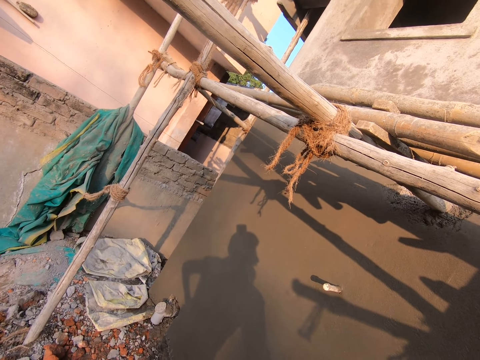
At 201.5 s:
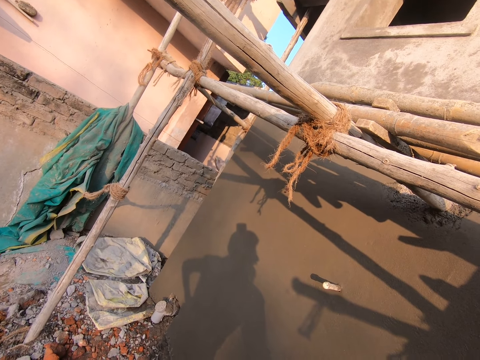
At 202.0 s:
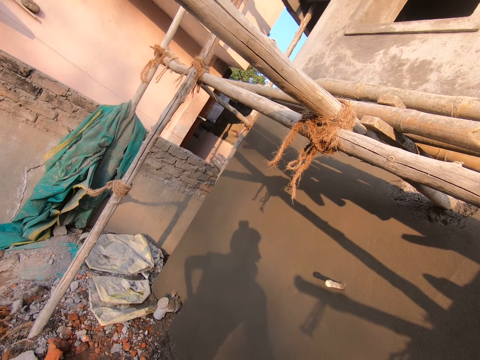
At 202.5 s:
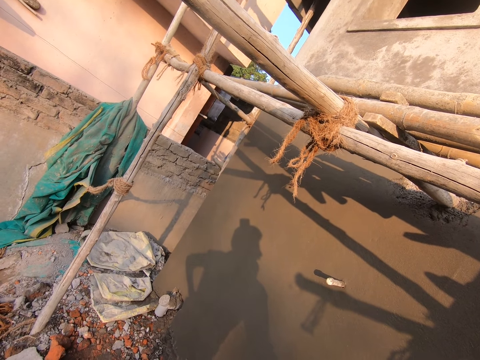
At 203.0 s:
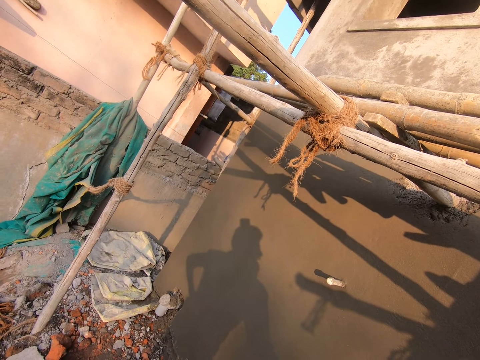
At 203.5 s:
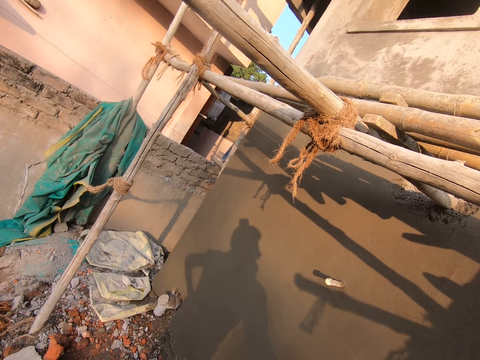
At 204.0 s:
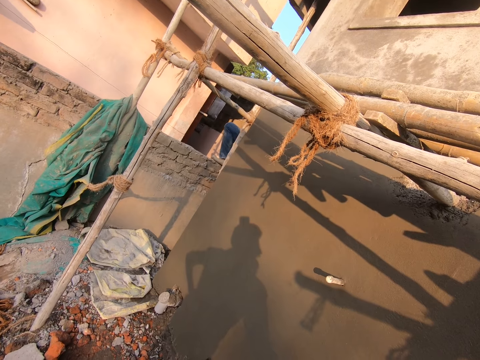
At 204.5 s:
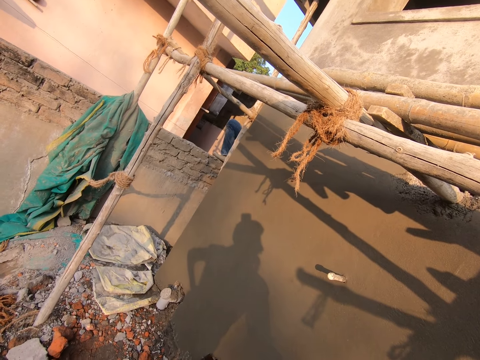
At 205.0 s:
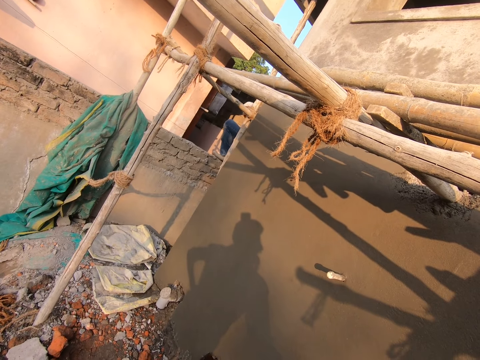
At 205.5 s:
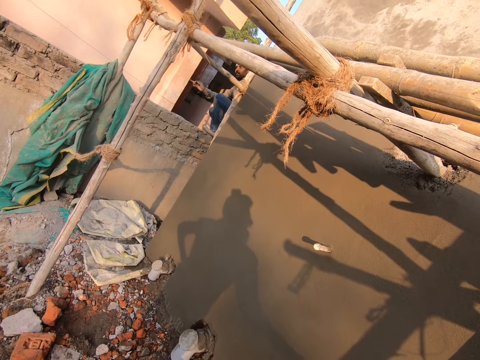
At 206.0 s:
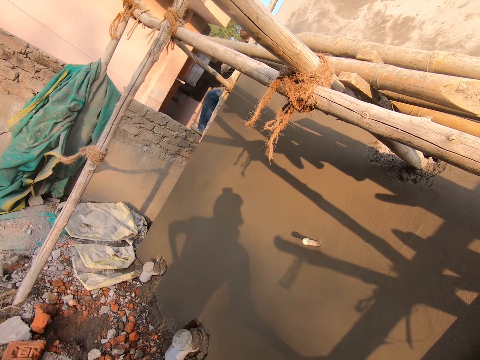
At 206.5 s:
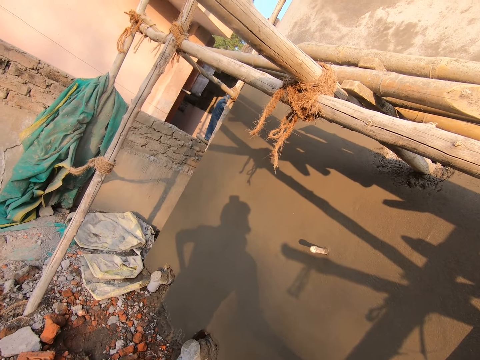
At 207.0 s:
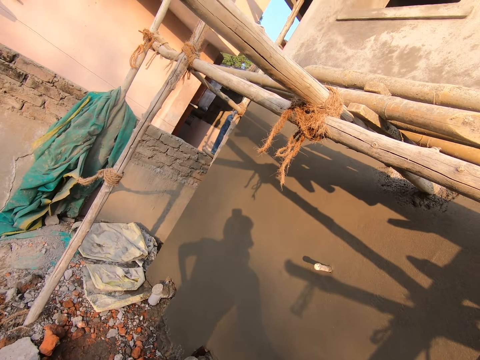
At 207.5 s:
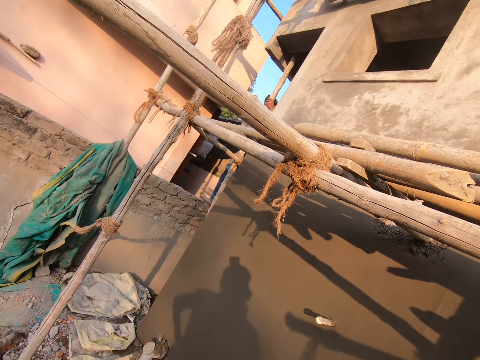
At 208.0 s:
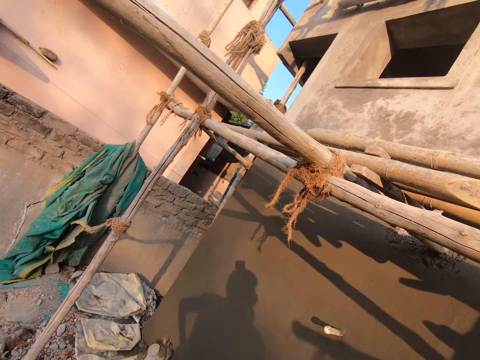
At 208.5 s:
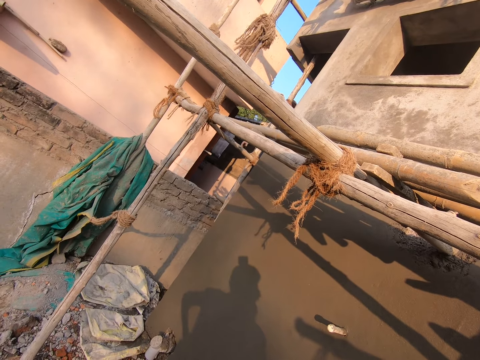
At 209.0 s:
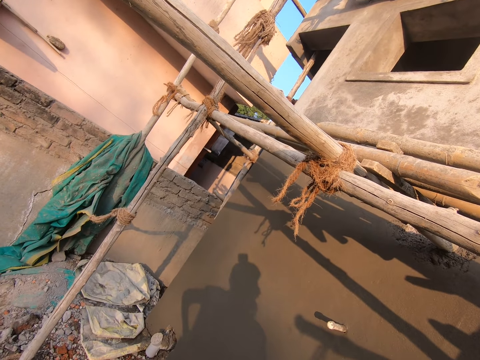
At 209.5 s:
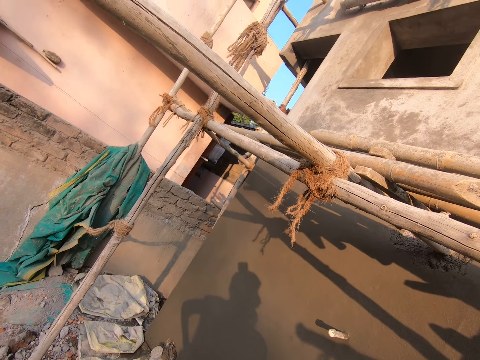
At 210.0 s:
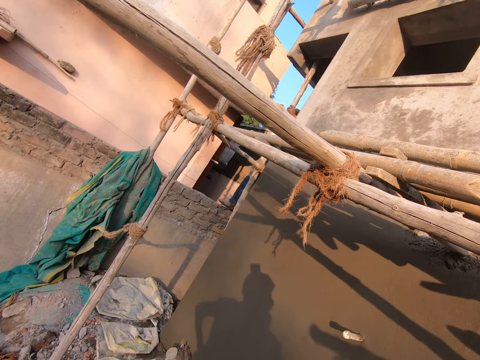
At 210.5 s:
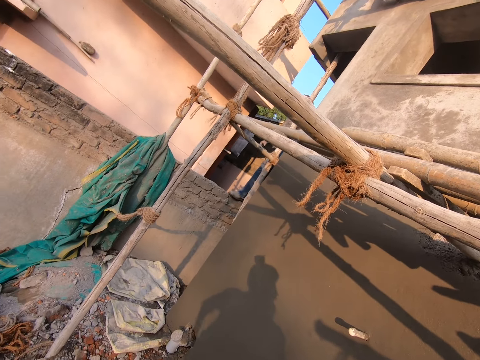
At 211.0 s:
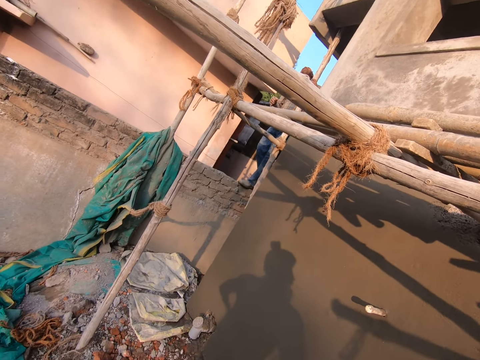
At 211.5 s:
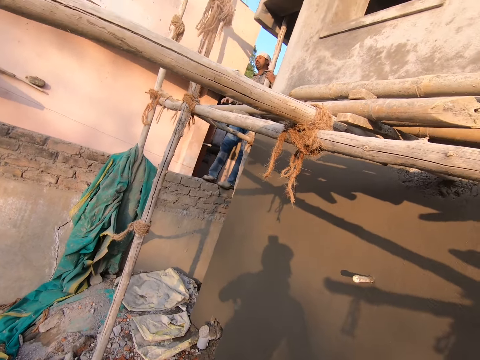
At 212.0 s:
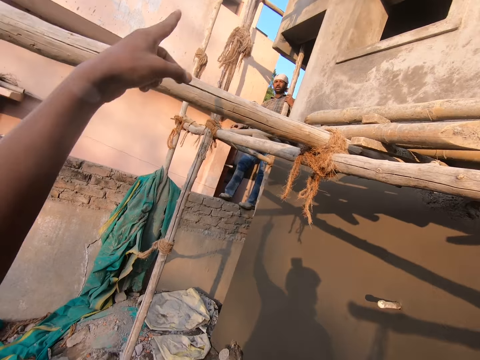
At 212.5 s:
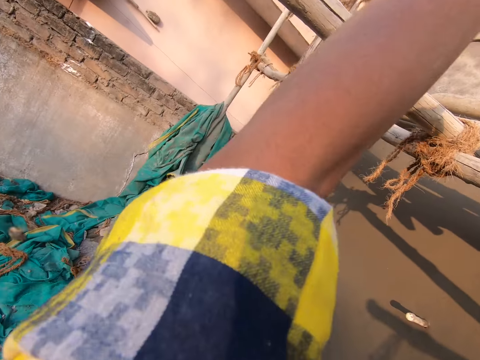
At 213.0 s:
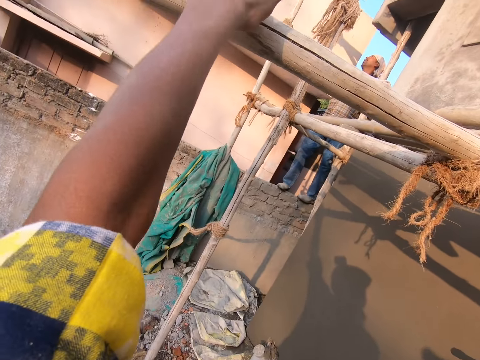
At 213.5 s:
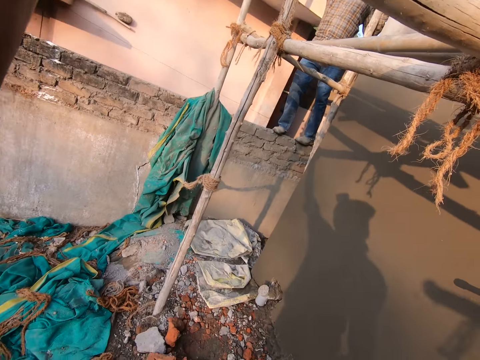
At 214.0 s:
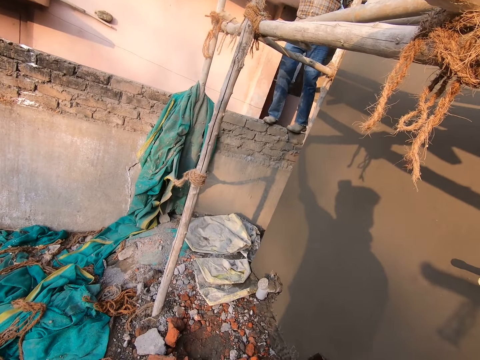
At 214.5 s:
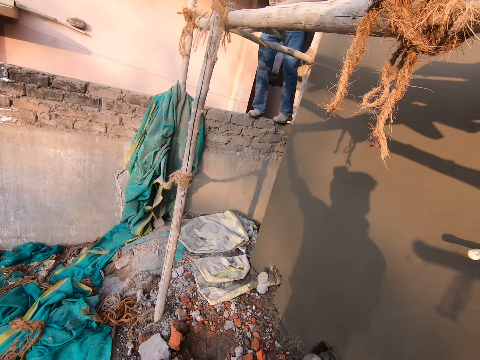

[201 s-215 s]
A man stands on the fence. The man holds a part of the scaffold with both his hands. The camera wearer stares at the wall. The man climbs the wall. The camera wearer talks to the man. He points at the scaffold. He talks to the man. He points at the wall with the right hand. He holds a part of the scaffold with his left hand. He talks to the man.

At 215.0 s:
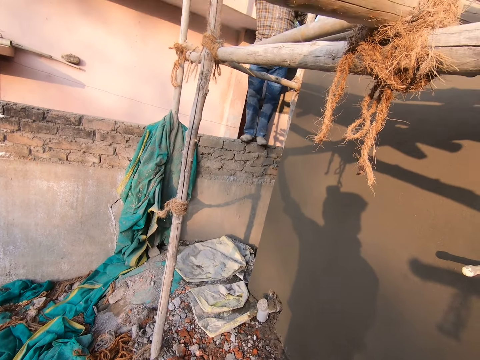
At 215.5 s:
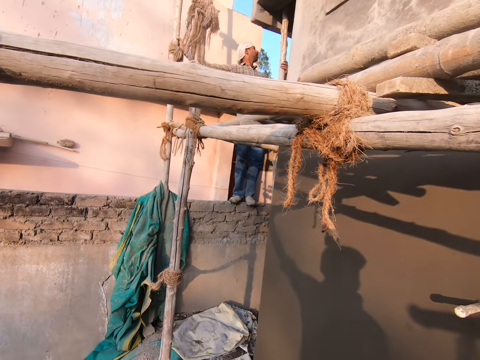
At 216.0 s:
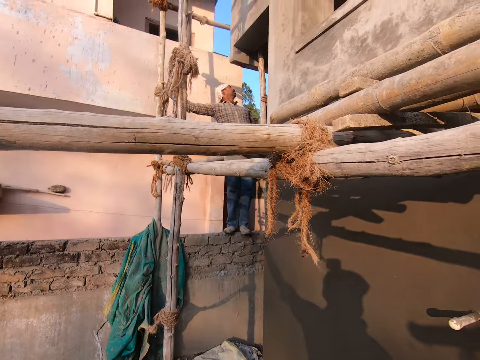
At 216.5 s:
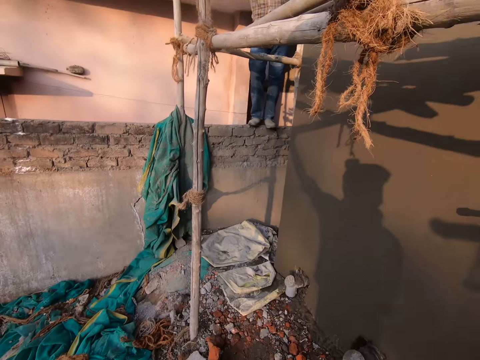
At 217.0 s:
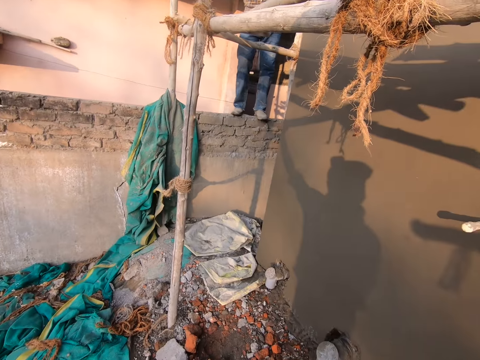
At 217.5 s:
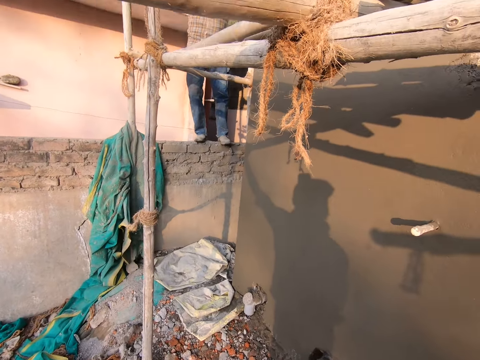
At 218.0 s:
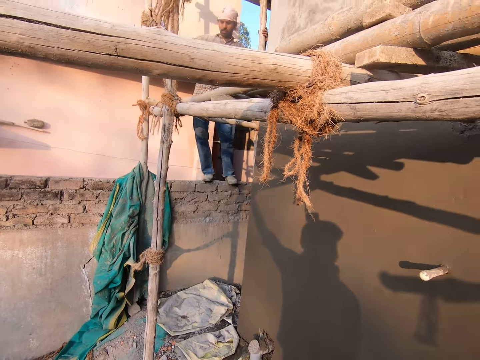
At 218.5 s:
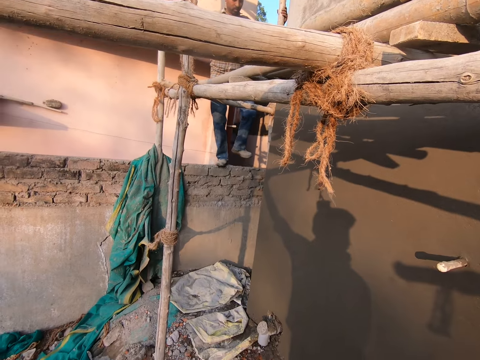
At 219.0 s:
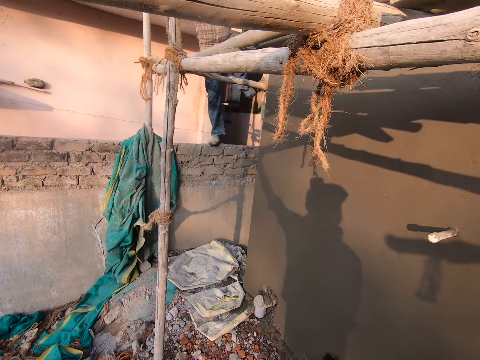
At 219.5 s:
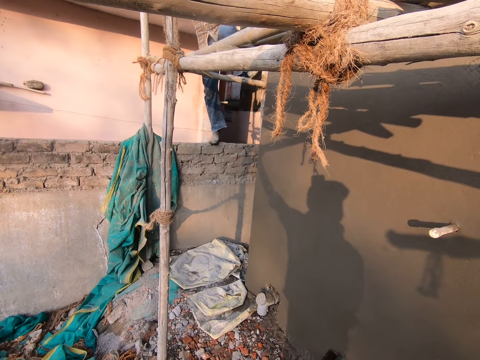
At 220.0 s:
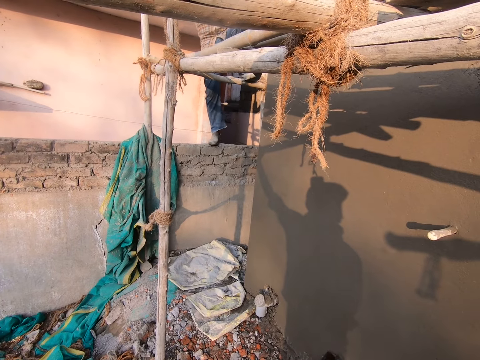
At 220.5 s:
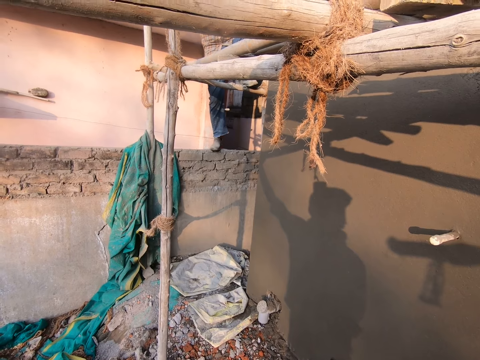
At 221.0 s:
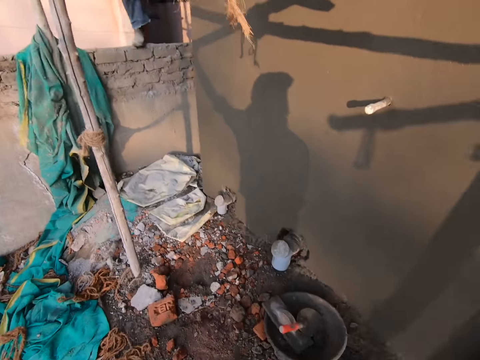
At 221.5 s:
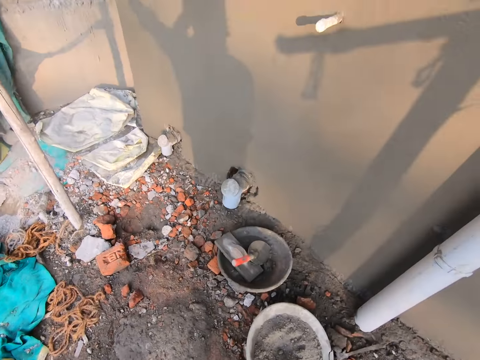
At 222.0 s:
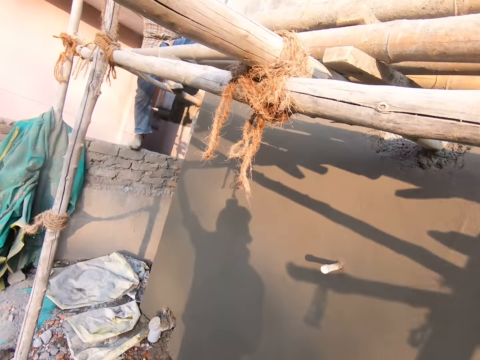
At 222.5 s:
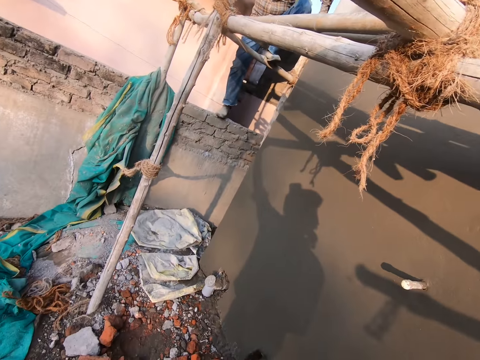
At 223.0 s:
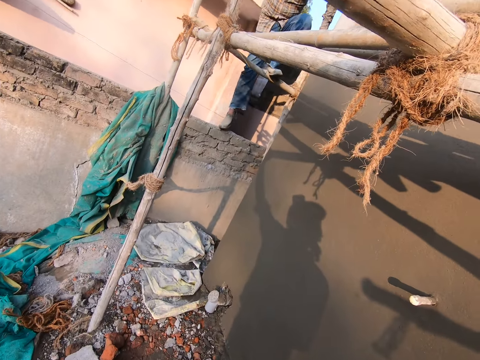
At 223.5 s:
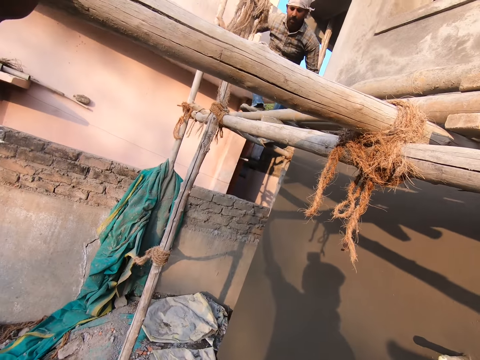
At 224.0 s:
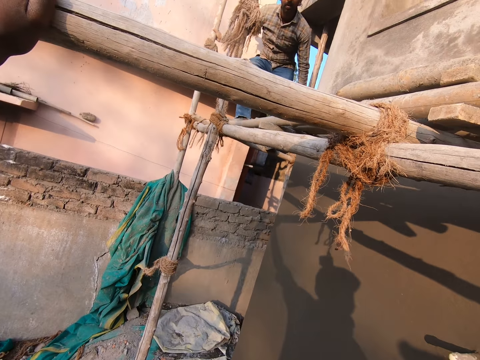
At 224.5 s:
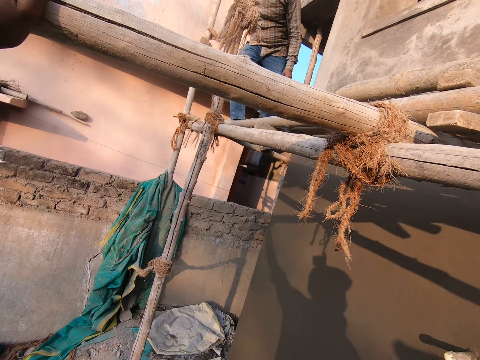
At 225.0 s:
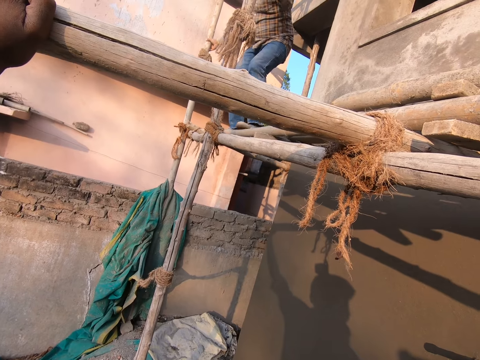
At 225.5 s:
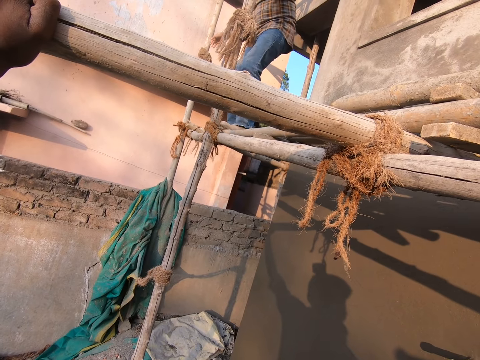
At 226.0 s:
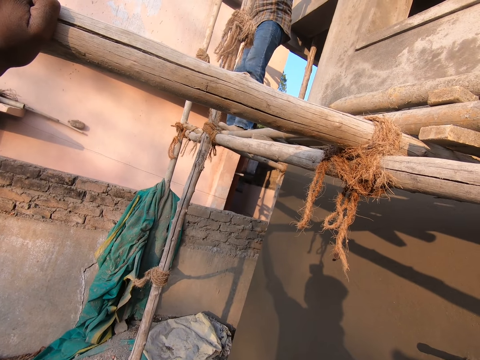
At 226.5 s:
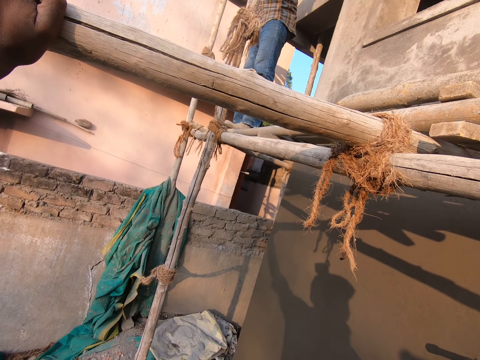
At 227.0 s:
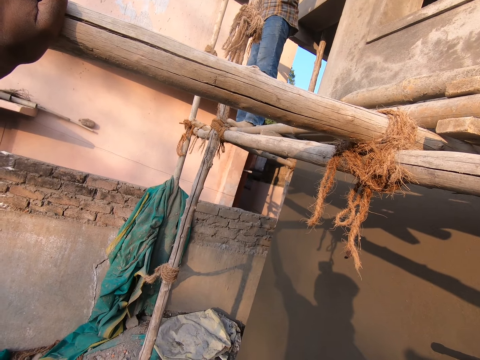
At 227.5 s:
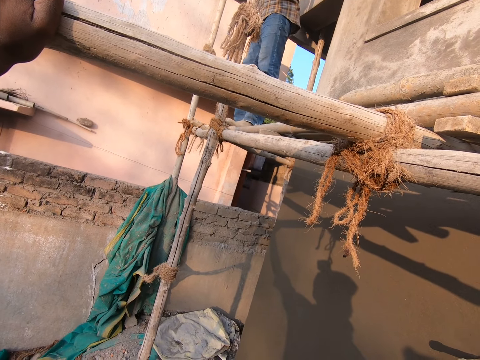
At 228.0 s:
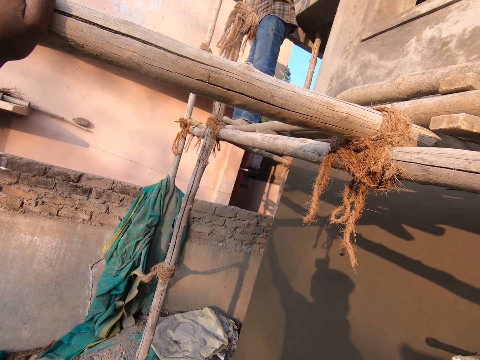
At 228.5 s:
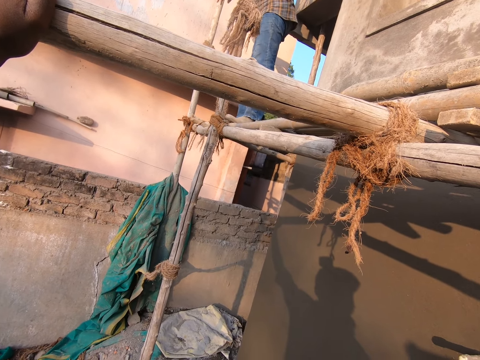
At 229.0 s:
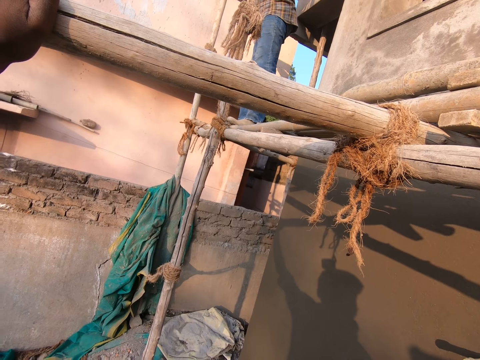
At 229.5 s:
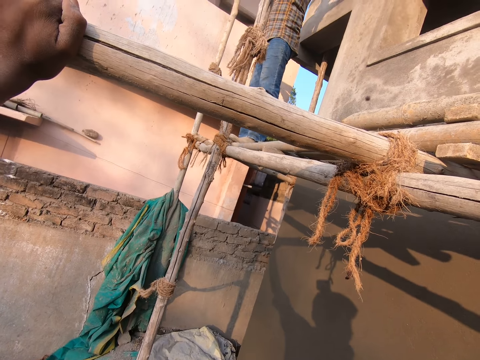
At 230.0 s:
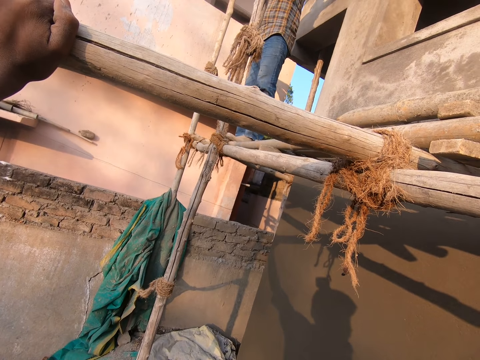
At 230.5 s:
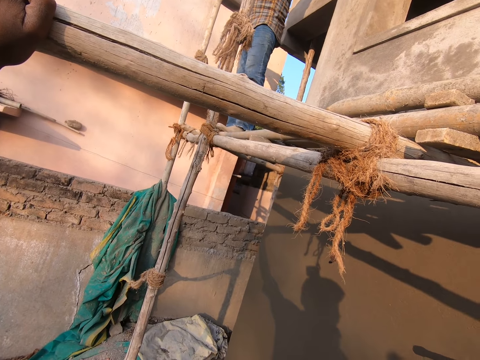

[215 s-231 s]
A man walks on the top of the wall. The camera wearer inspects the scaffold. The man moves towards his right and climbs the scaffold. The man climbs the pillars. The camera wearer looks around and talks to the man. The man climbs the scaffold. The camera wearer talks to the man. The man moves towards a part of the scaffold. The man walks on the pillars. The camera wearer stares at the man. The man talks to the camera wearer.
